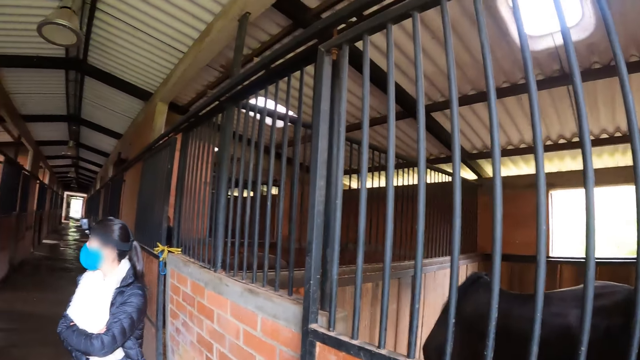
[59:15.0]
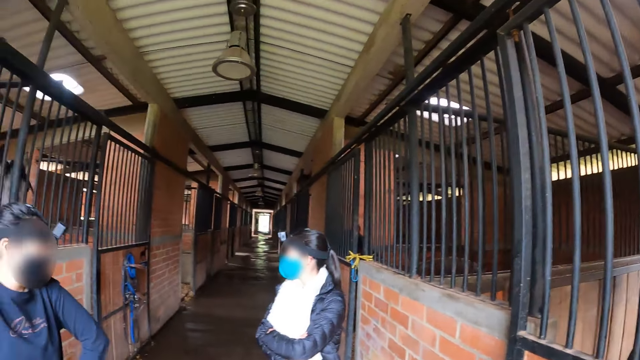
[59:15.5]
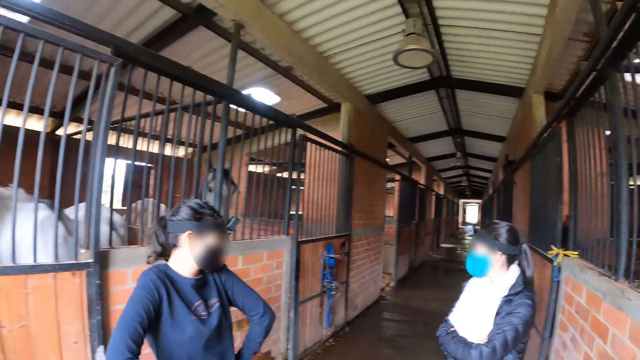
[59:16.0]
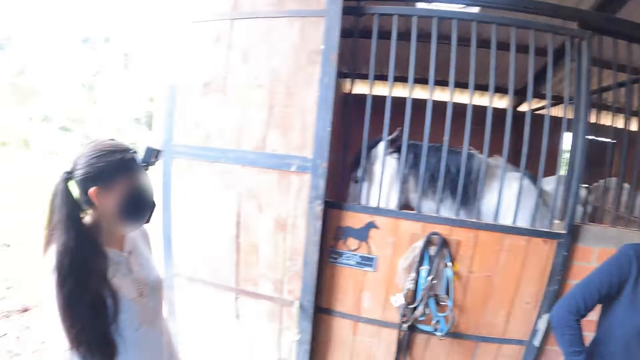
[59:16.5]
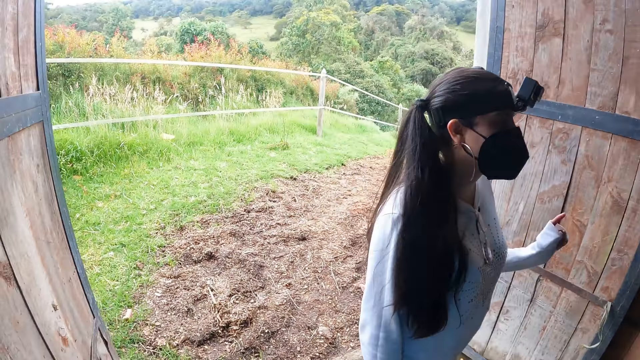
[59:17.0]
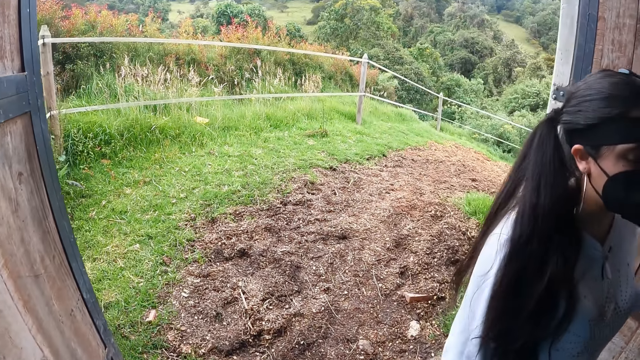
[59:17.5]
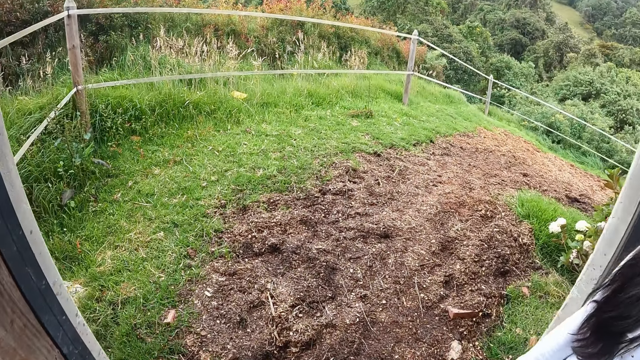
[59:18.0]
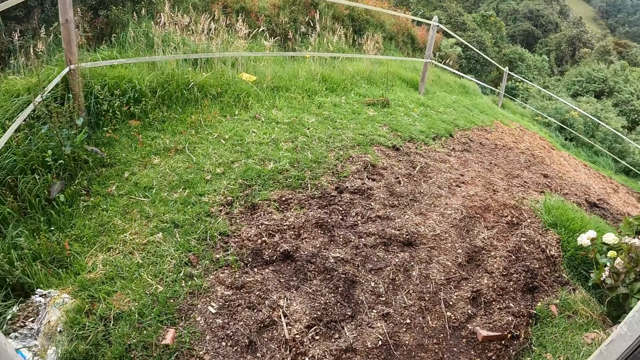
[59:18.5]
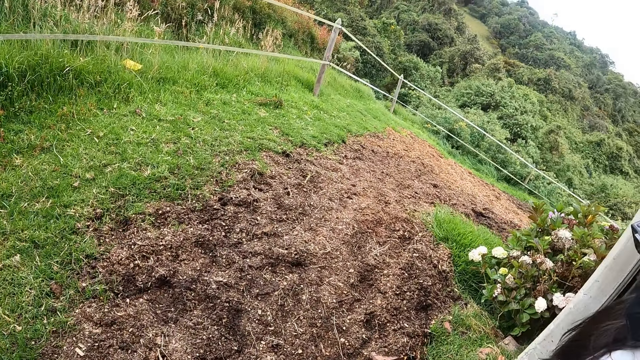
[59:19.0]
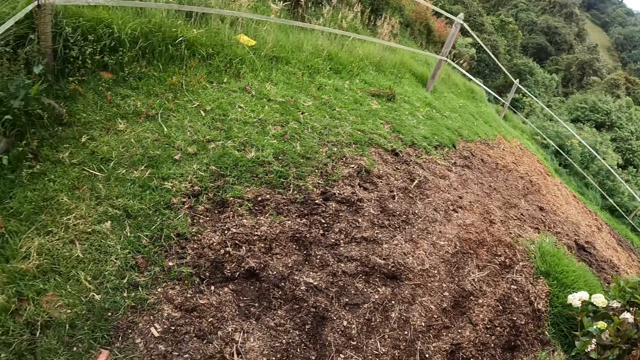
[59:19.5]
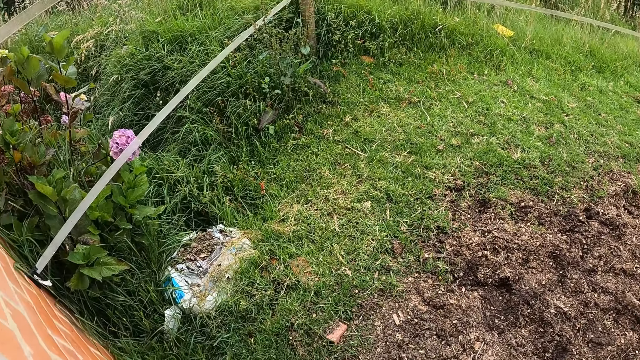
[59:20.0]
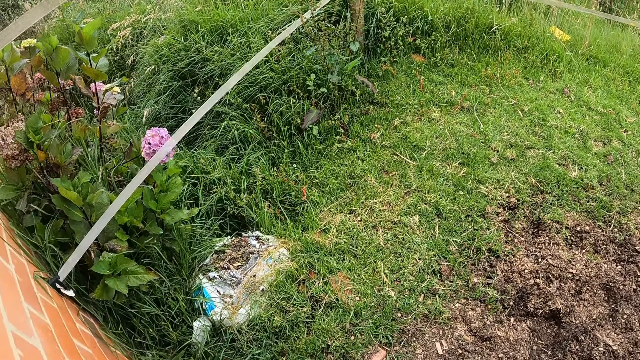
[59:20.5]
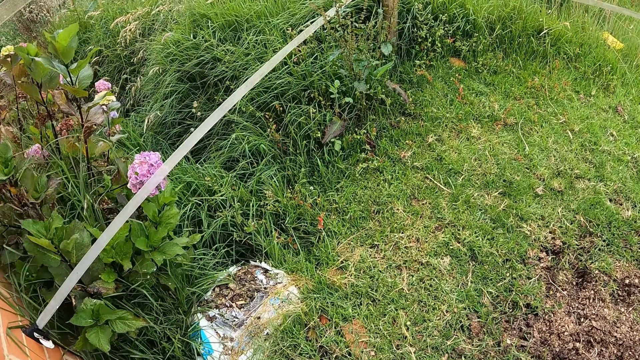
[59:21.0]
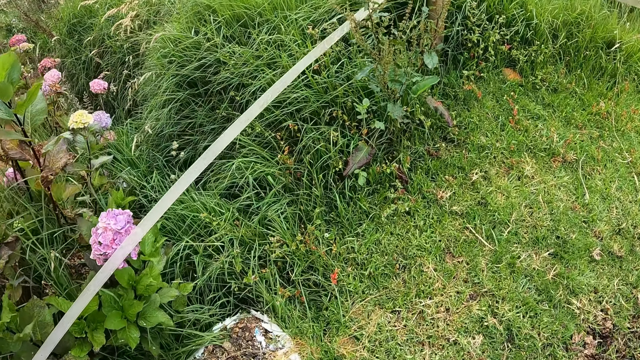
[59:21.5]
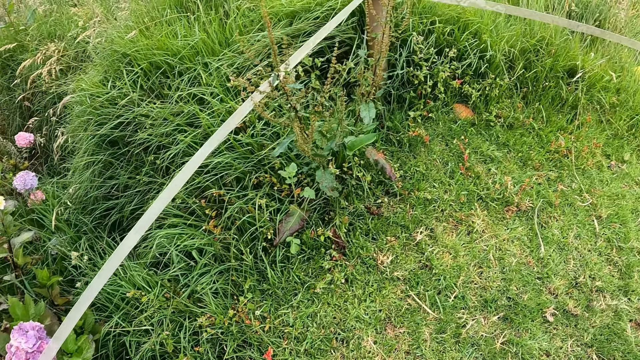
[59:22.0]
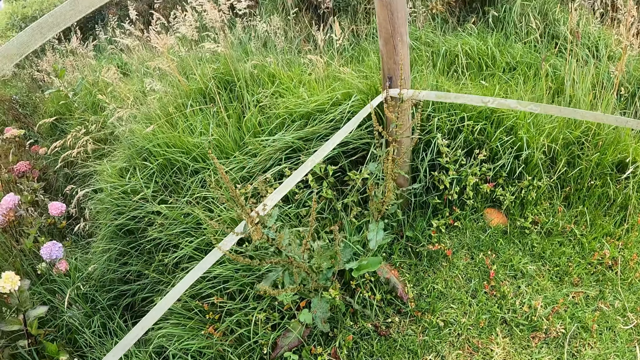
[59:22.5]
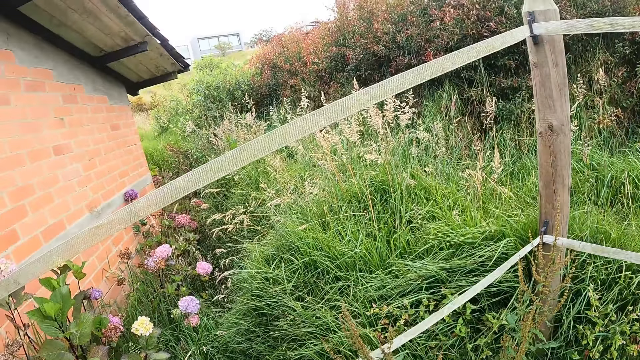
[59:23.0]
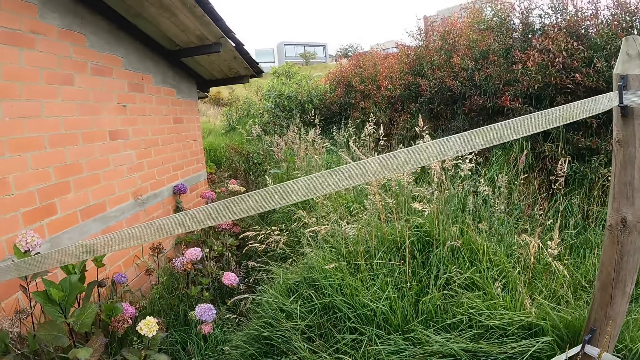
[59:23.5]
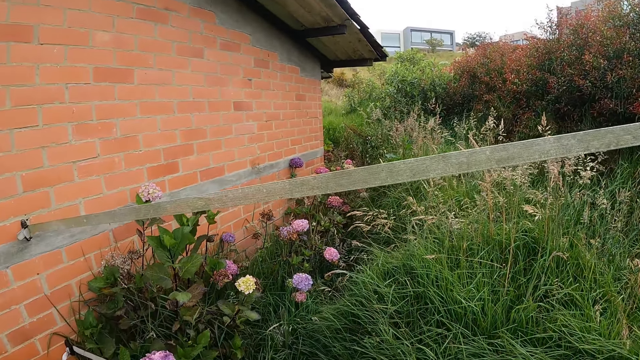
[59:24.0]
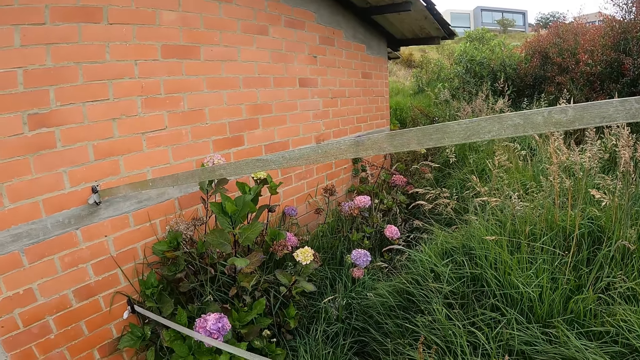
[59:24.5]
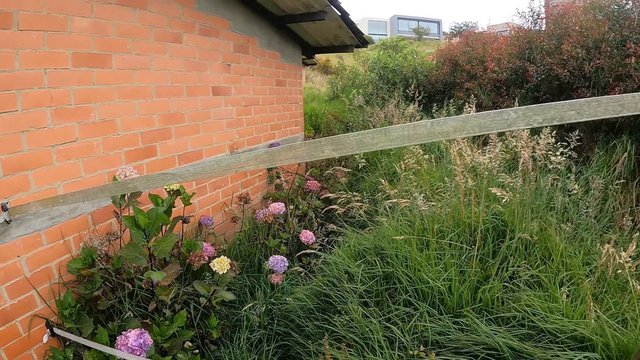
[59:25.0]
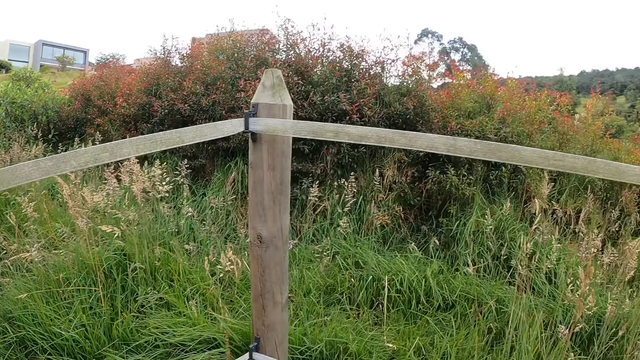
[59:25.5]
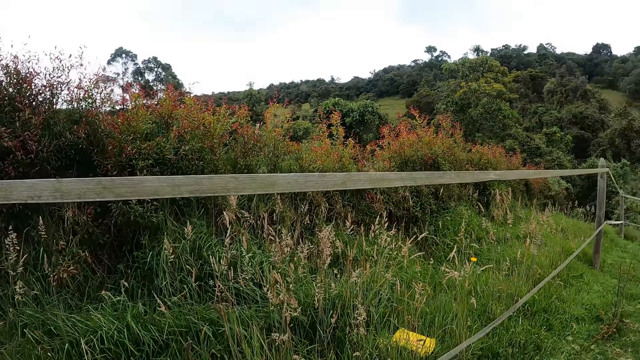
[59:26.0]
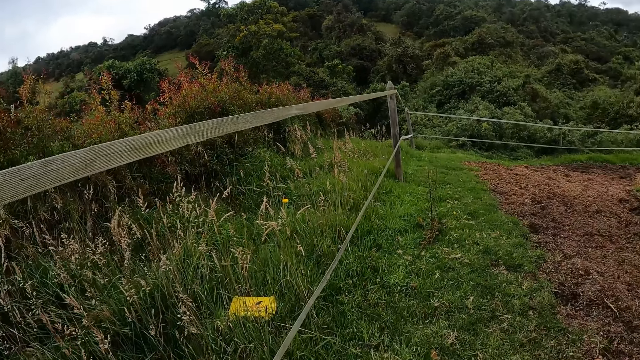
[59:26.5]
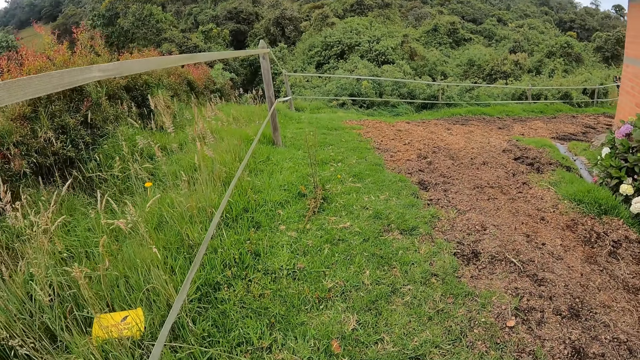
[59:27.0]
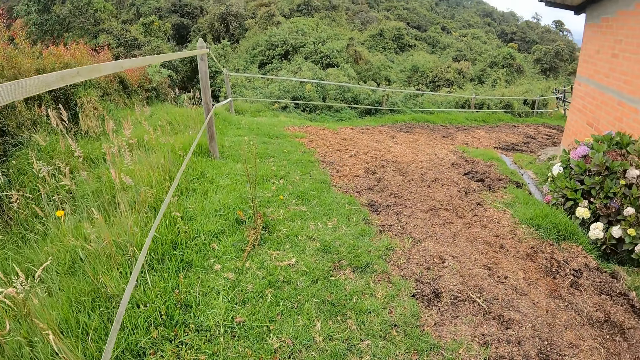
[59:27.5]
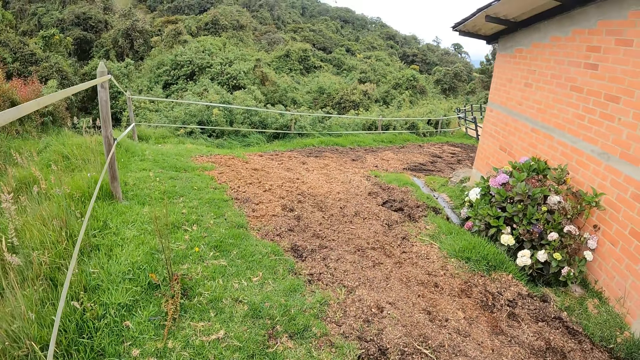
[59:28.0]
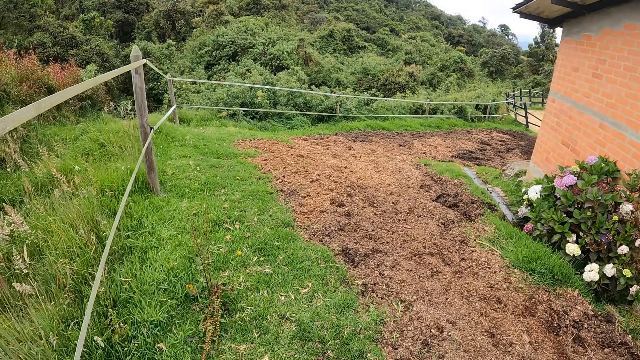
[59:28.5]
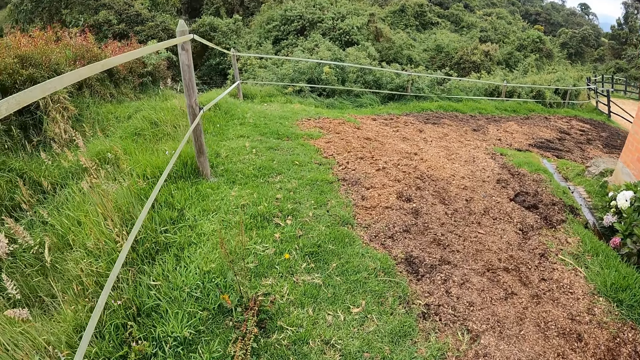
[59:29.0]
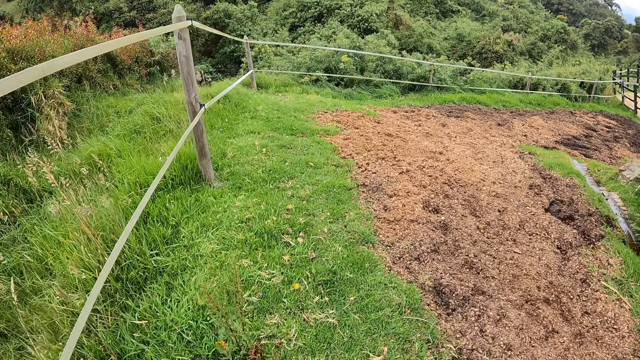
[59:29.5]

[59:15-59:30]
The camera wearer walks out of the stable to a dirt trail. They walk down the dirt trail. They look around.

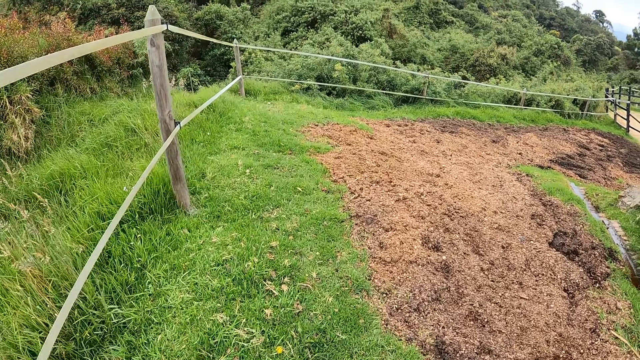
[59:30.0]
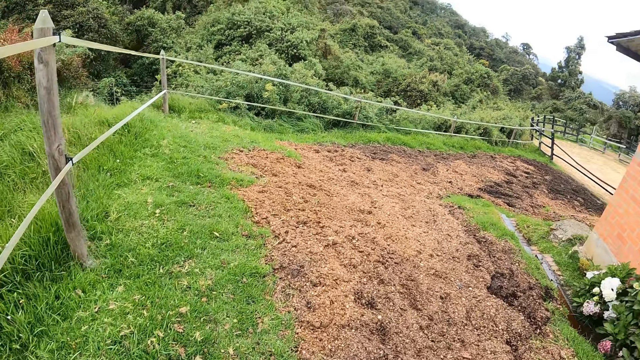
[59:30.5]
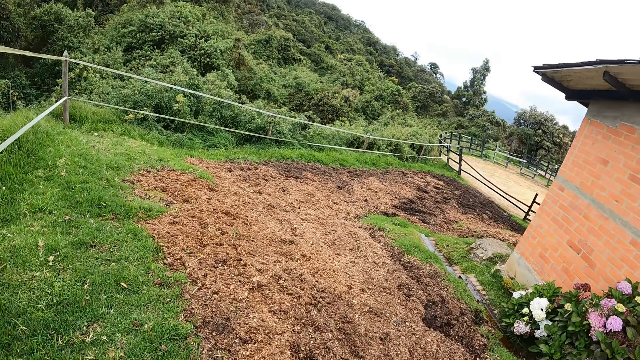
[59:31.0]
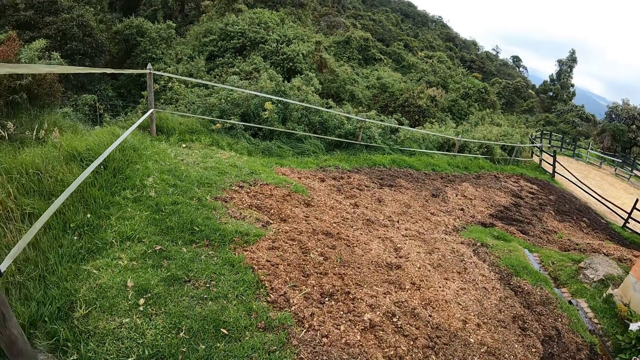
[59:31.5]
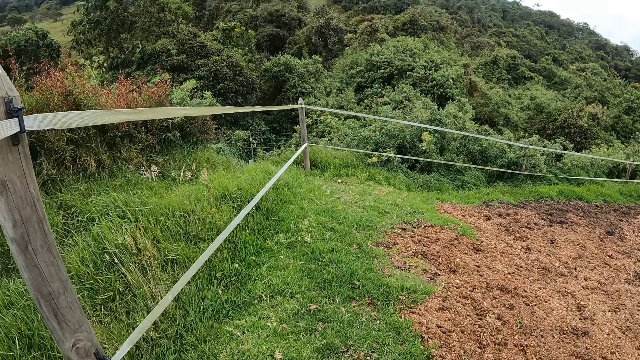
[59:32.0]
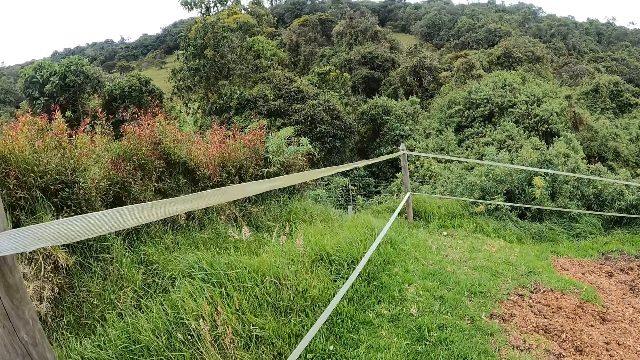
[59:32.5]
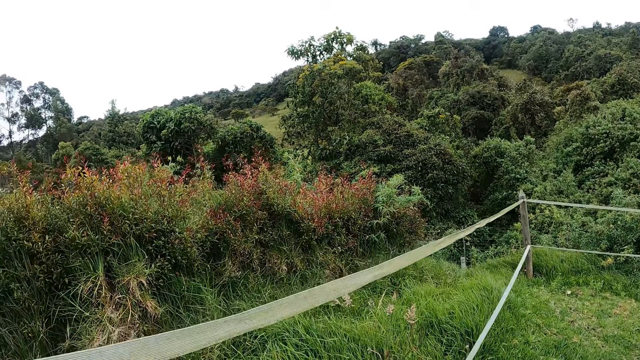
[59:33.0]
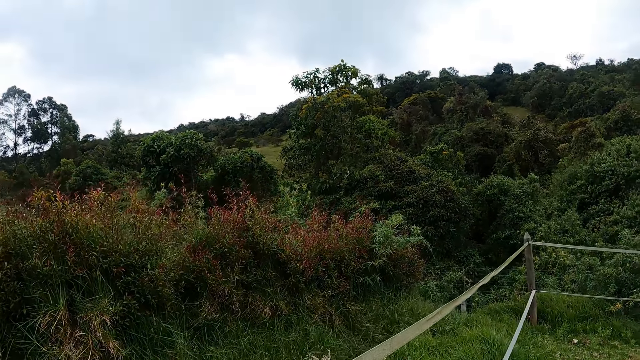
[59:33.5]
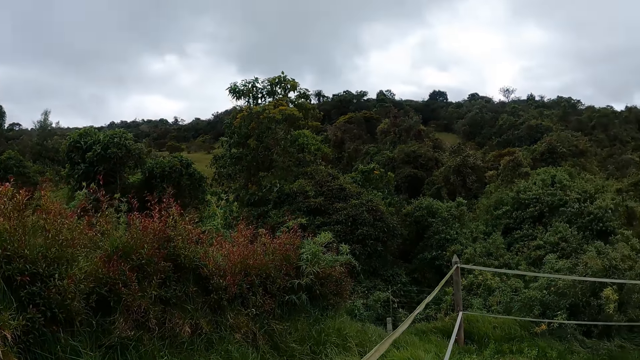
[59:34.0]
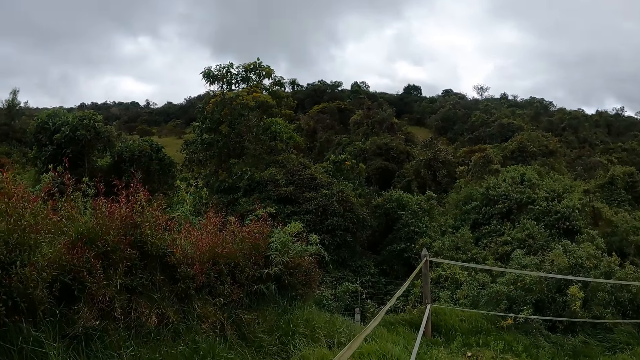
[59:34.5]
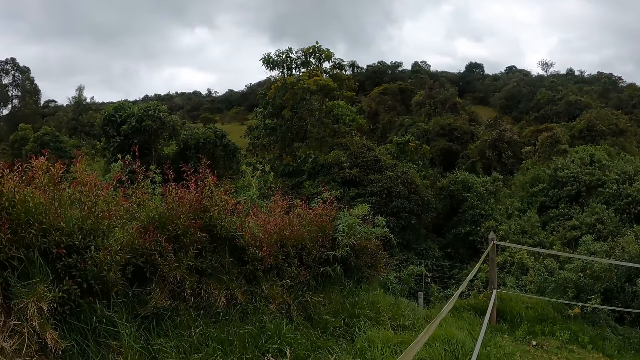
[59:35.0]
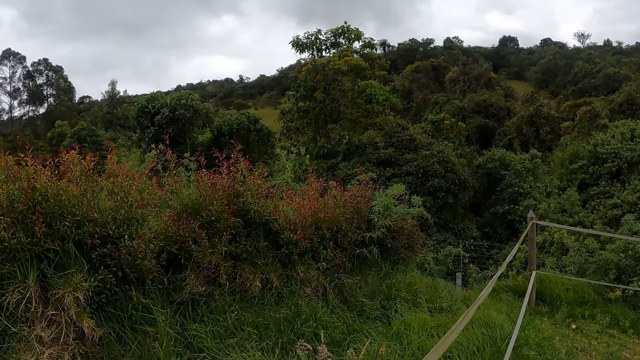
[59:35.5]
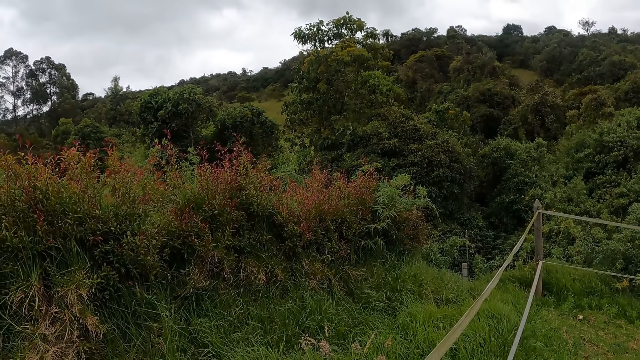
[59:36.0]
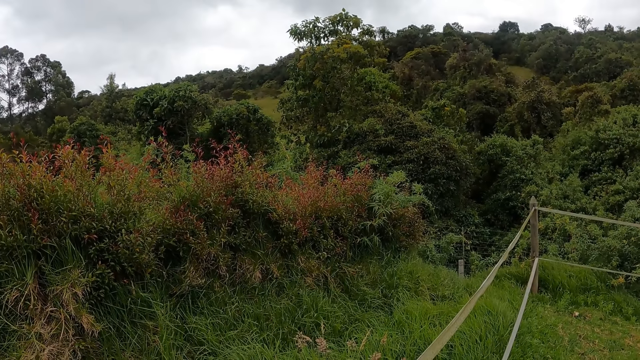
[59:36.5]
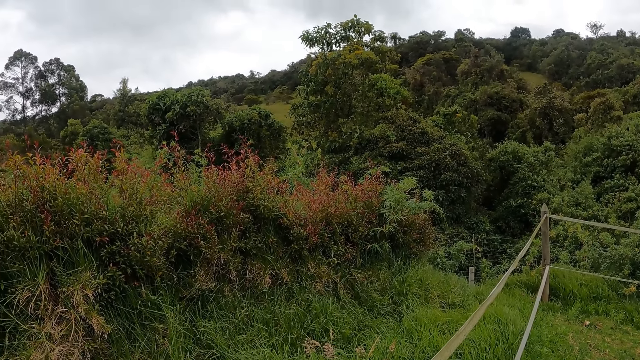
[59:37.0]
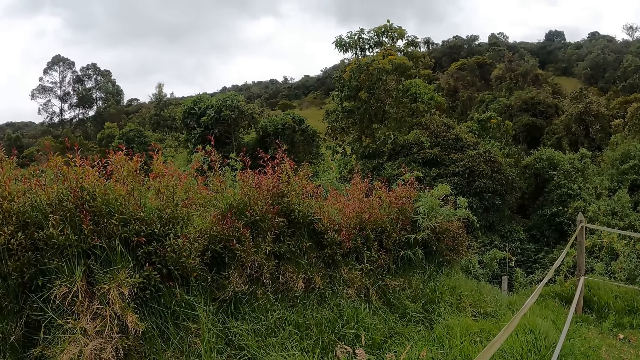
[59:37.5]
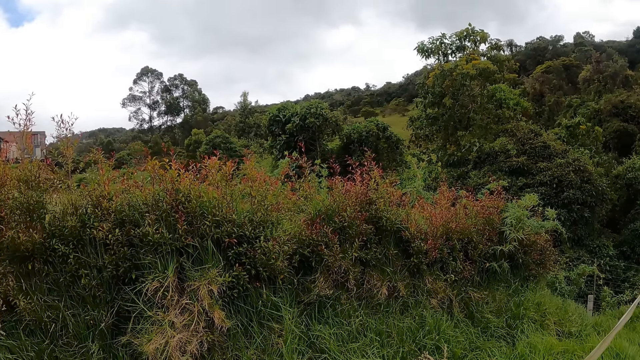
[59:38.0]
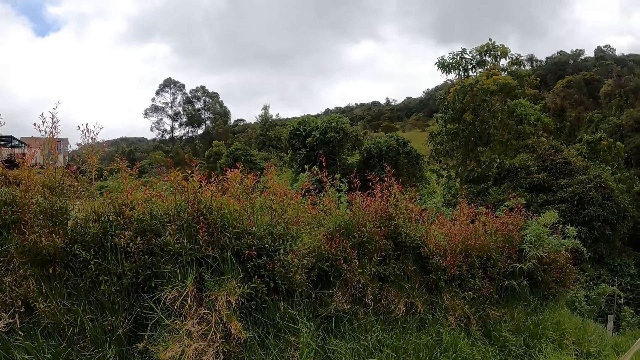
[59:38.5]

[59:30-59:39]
The camera wearer walks outside.
